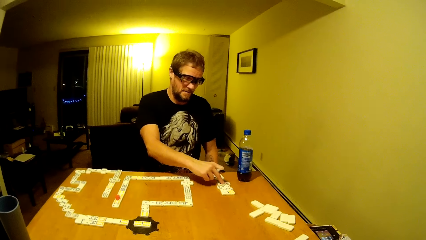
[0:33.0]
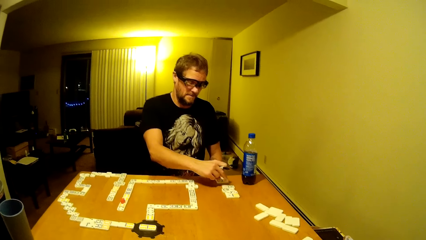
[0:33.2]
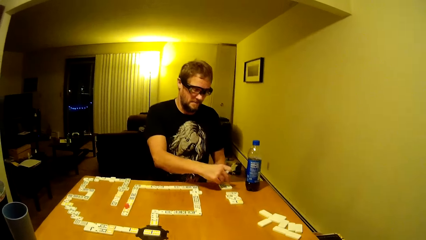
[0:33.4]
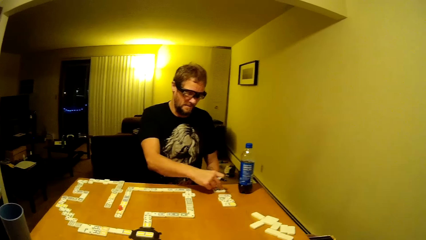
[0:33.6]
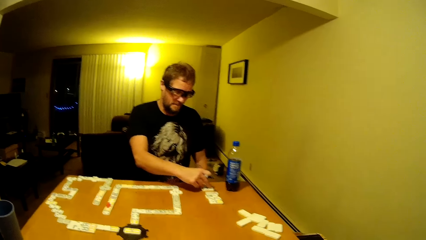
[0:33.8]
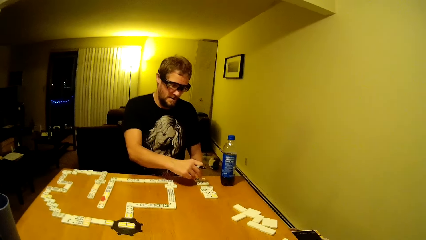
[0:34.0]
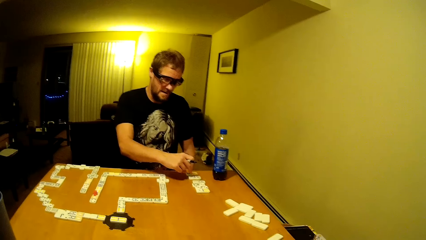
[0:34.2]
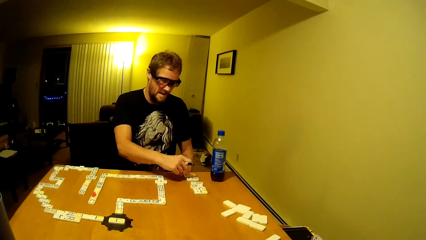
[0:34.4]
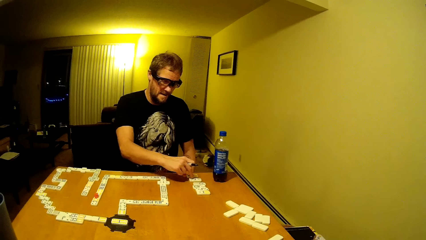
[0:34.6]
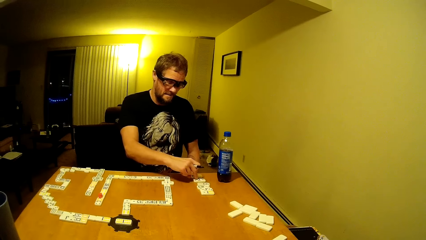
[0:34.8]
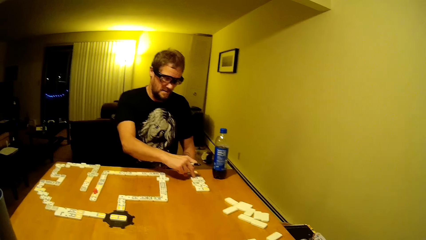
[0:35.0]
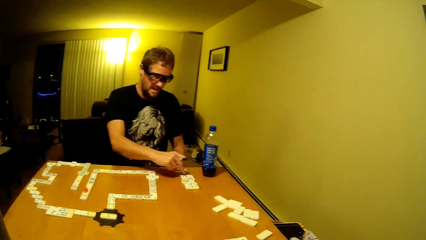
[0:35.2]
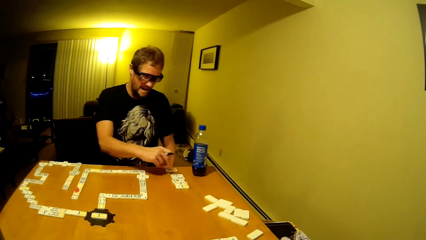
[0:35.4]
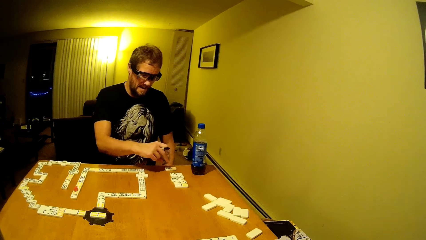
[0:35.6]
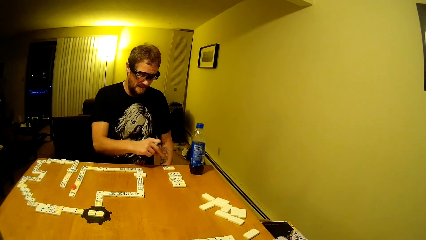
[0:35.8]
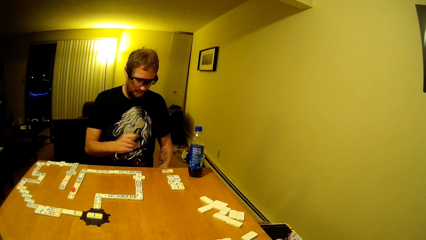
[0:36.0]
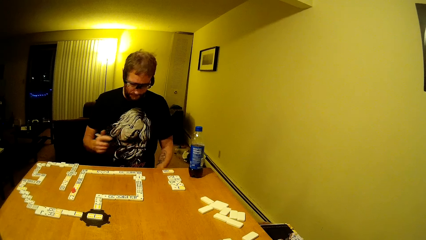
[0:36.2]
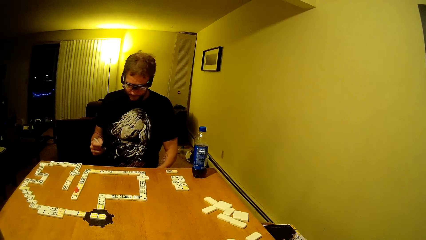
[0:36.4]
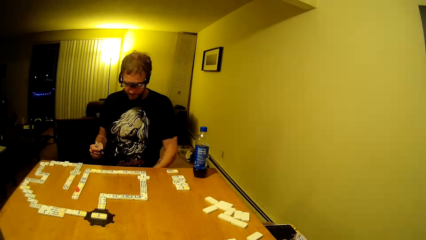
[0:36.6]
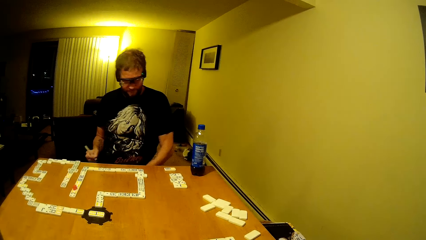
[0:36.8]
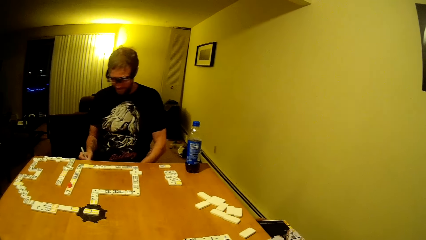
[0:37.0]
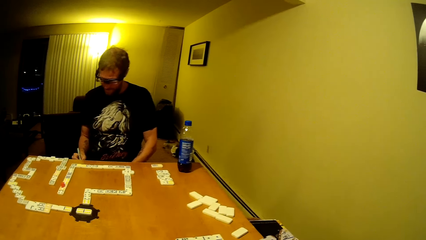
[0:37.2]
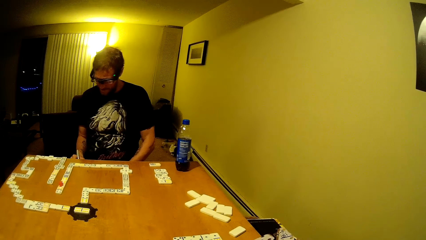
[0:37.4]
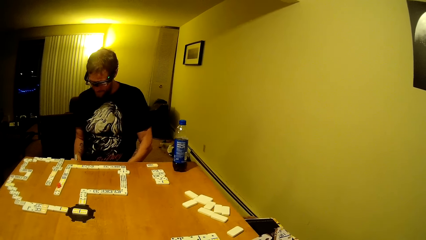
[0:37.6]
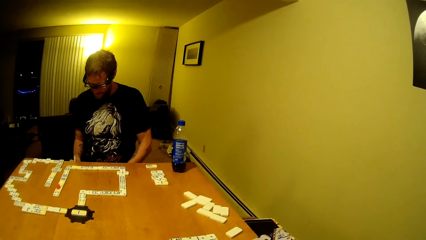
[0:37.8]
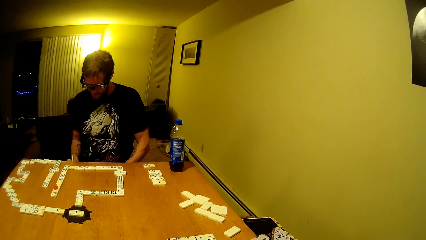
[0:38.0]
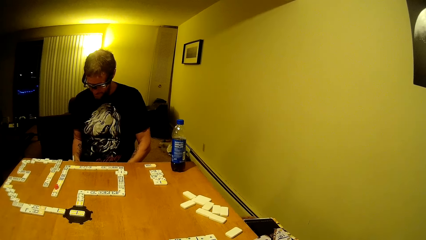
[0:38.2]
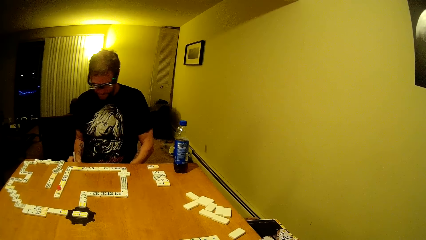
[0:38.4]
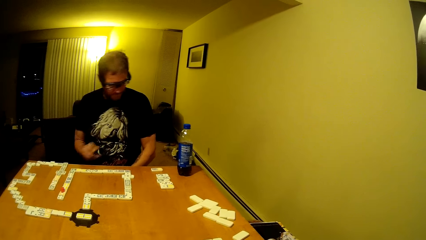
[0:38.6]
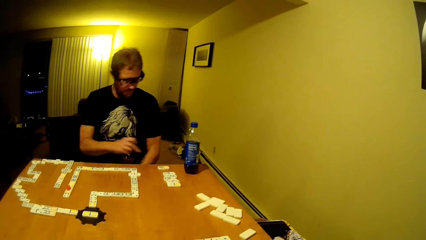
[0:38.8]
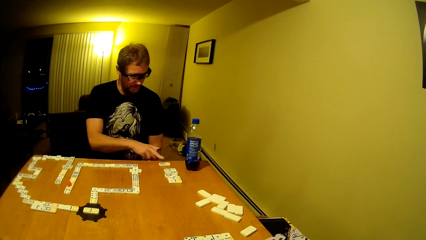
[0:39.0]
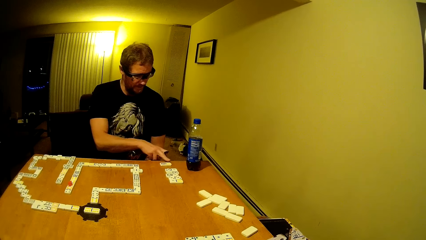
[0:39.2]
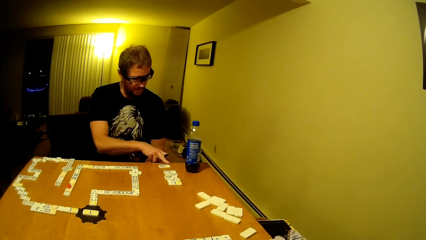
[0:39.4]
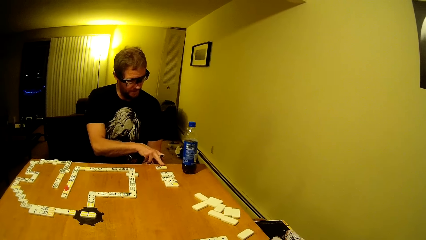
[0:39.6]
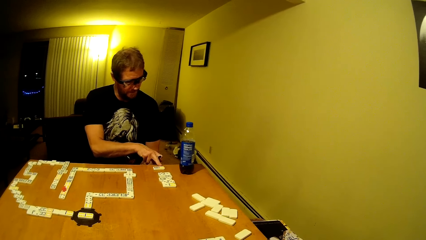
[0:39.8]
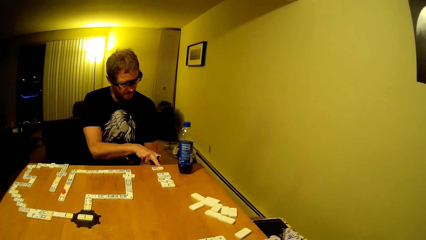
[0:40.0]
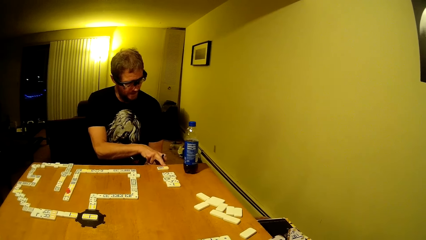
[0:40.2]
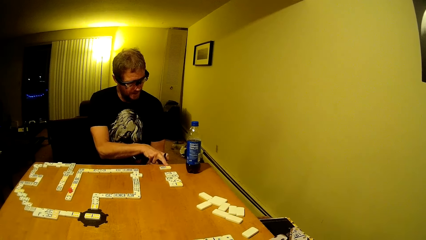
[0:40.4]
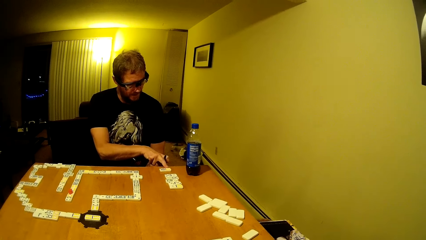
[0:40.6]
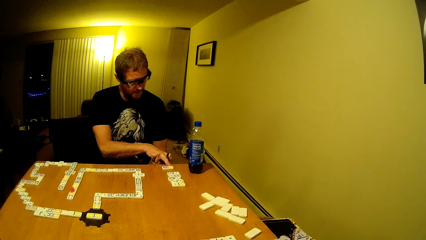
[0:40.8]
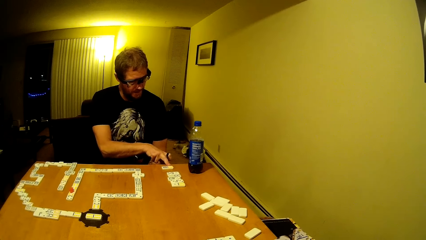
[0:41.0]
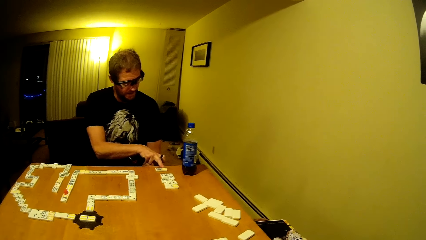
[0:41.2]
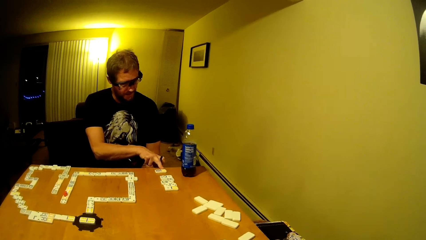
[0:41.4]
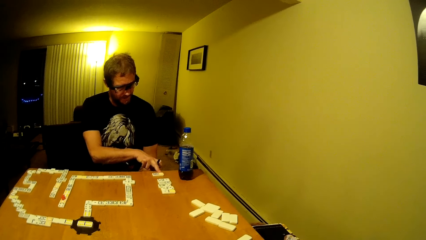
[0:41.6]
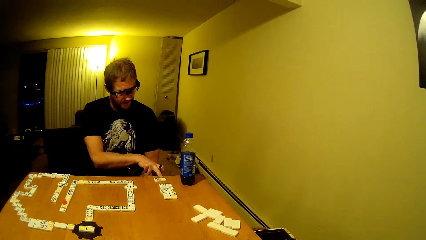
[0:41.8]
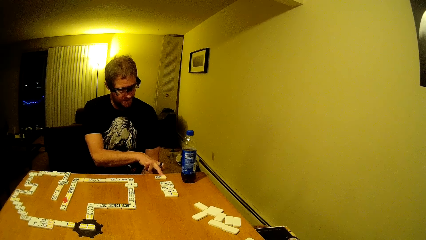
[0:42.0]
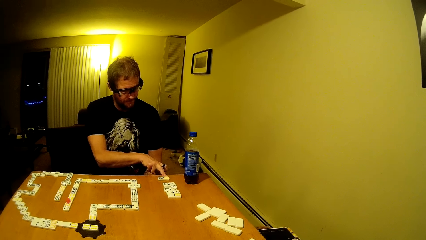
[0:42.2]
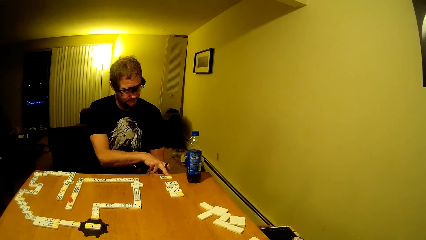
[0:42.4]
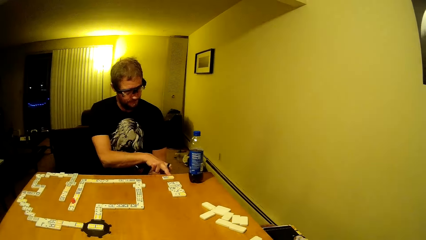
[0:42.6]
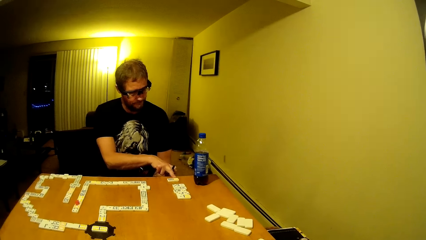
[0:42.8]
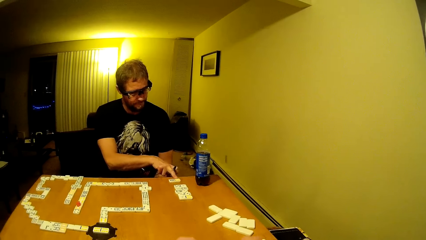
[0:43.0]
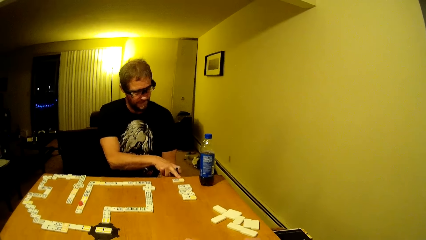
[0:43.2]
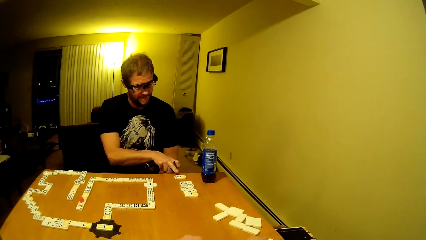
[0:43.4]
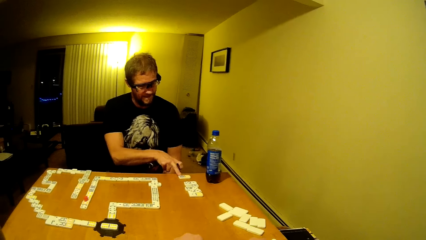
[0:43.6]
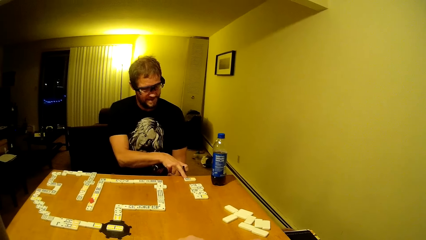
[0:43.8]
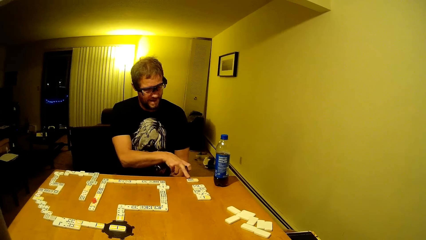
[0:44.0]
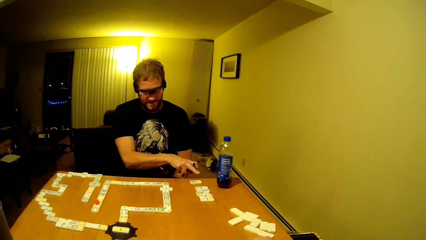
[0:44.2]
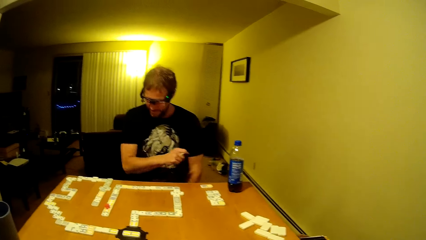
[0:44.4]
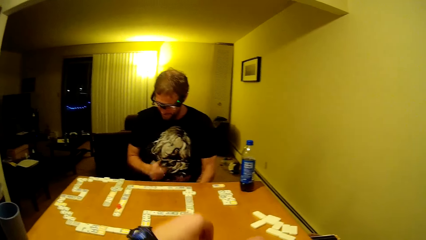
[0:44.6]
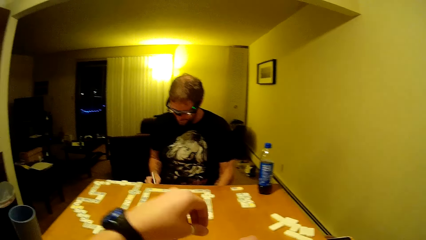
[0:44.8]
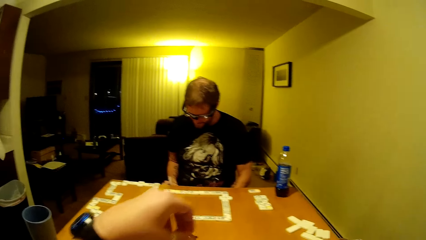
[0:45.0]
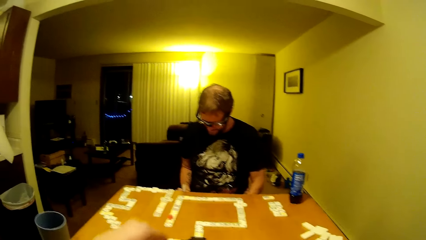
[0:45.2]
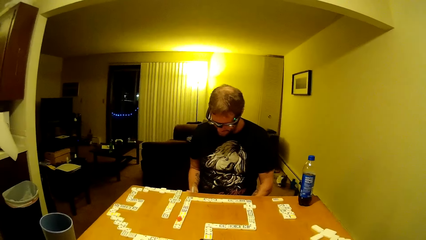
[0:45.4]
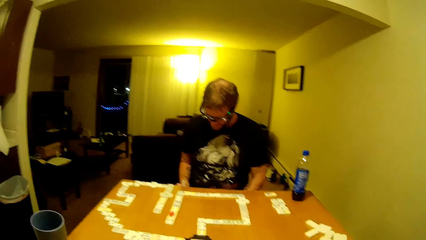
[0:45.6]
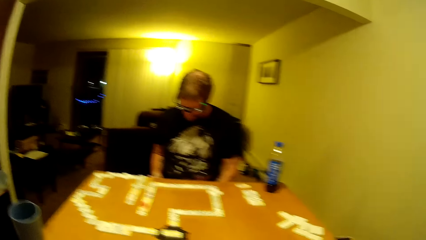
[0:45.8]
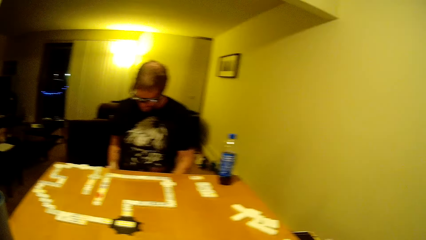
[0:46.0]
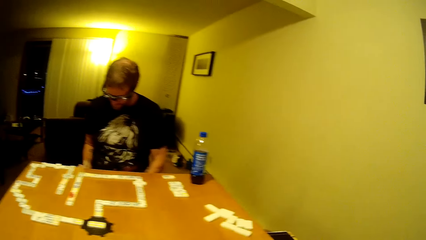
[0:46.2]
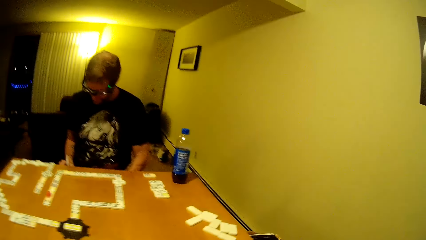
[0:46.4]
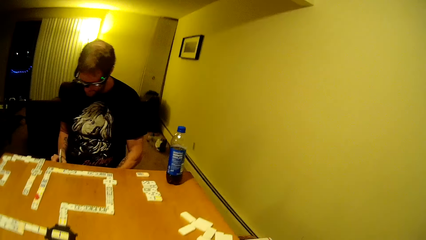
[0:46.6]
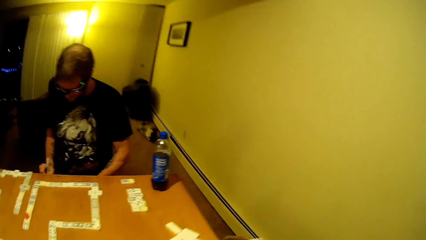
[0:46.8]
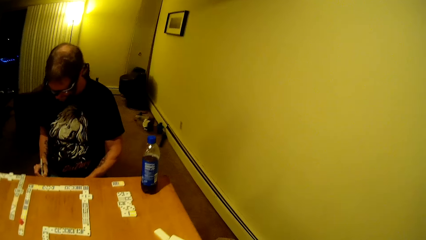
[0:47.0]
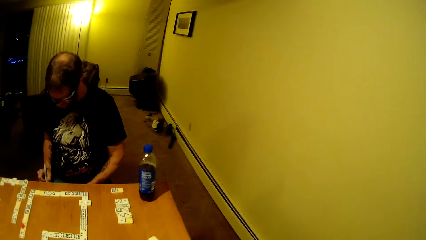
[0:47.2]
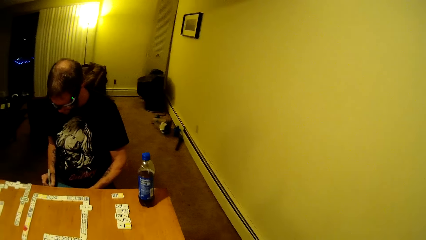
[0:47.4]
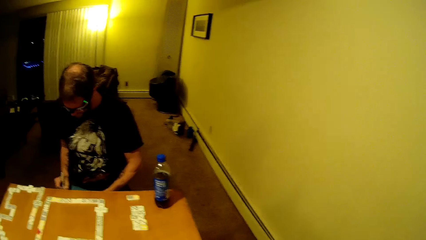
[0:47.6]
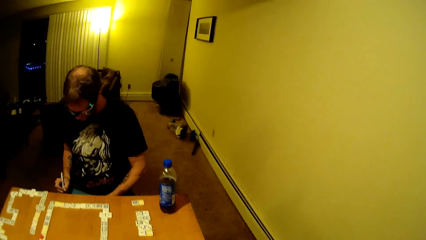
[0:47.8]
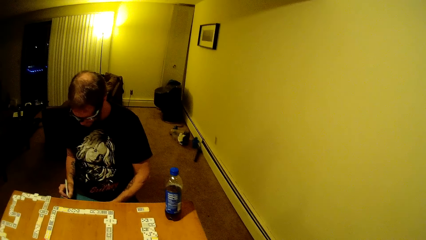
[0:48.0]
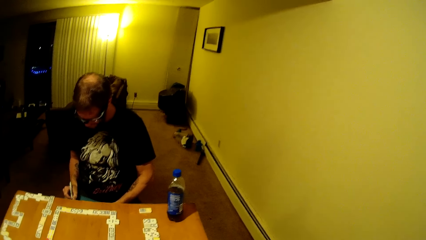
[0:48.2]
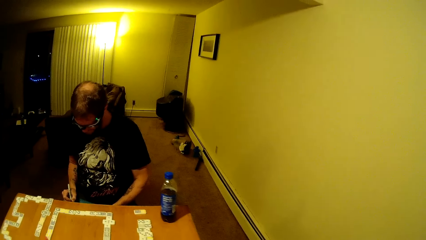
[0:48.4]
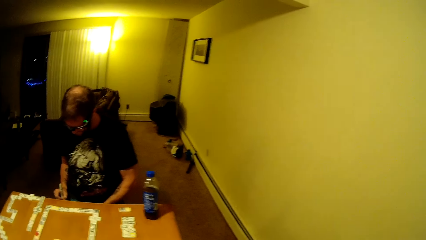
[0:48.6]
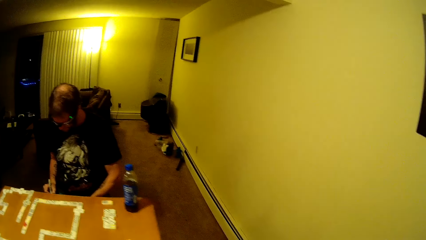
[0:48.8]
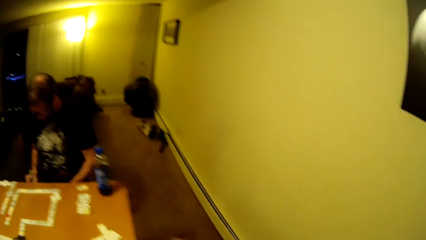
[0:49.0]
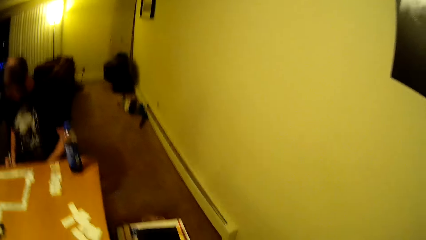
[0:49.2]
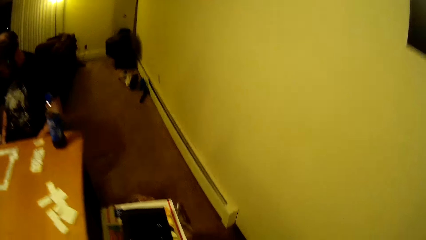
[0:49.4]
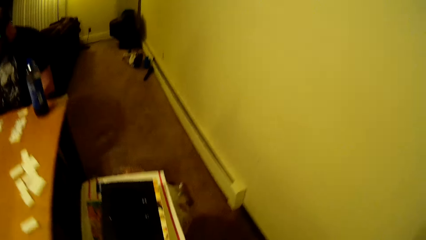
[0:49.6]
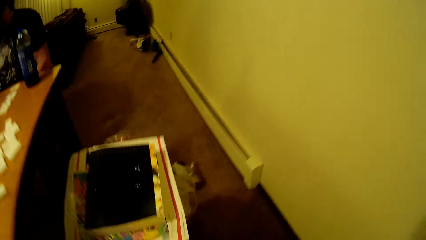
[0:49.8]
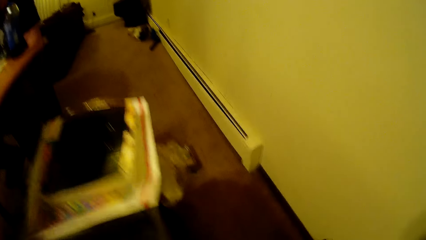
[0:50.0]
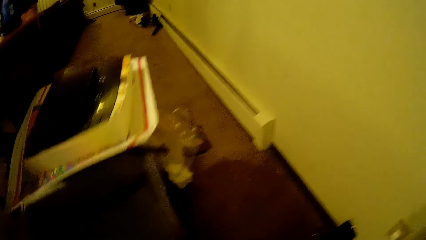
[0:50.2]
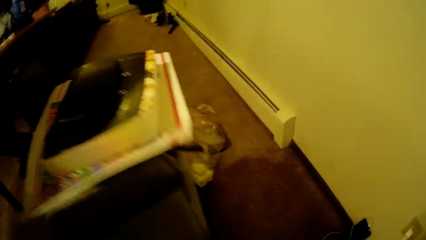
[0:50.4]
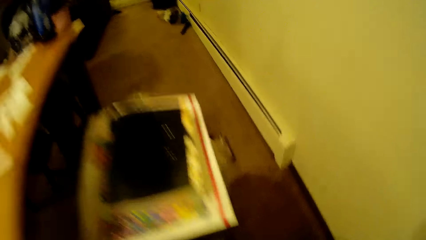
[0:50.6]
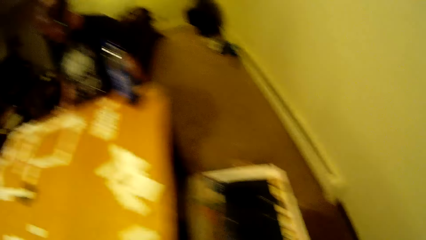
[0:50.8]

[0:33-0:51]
The man moves the dominoes on the dominoes game table repeatedly. The man writes on the book or piece of paper and touches the dominoes game table. The man counts the dominoes on the table, removes the hand from the dominoes game table and writes on the book. The camera wearer moves the hand. They count the dominoes on the table and look around. The man writes on the book.
